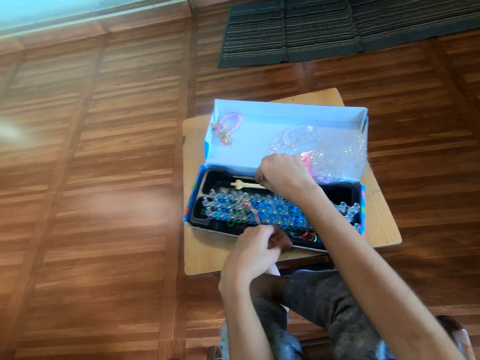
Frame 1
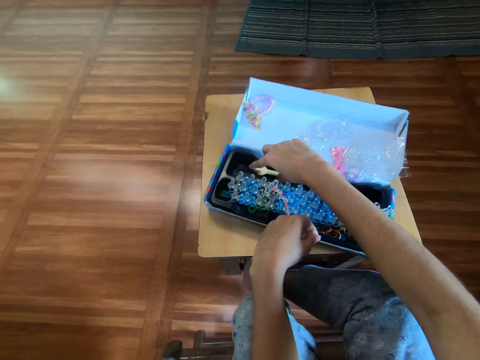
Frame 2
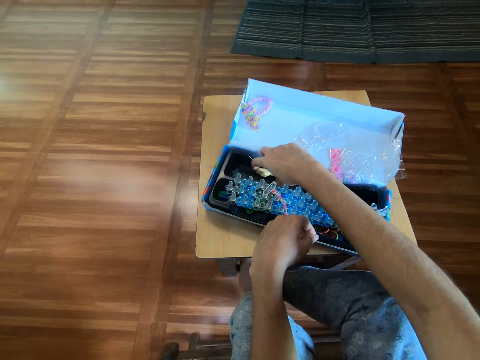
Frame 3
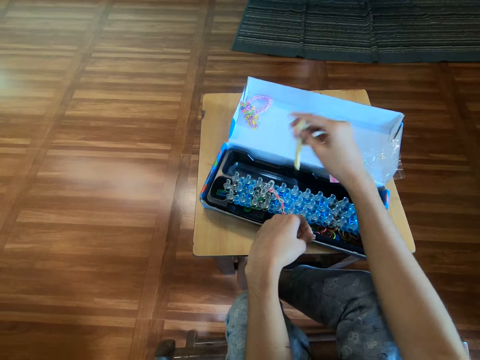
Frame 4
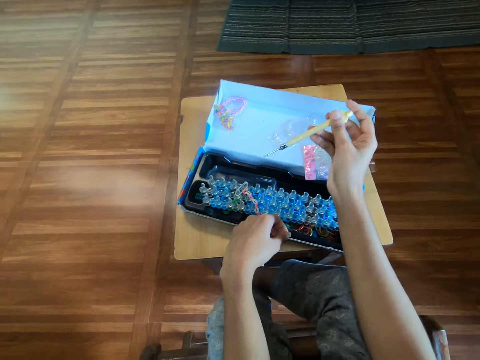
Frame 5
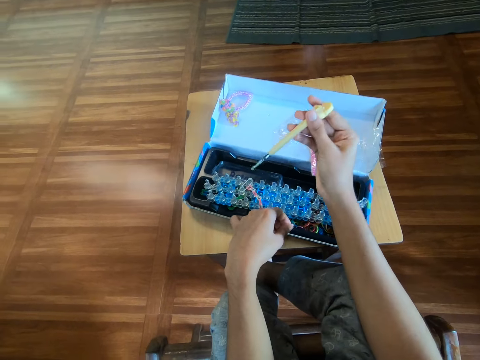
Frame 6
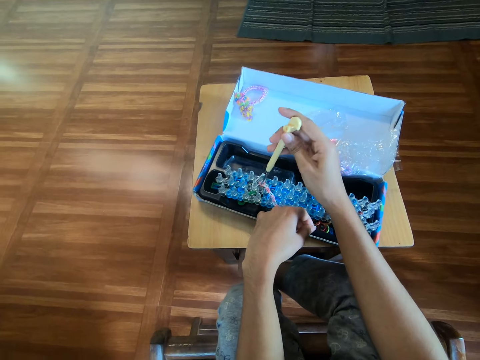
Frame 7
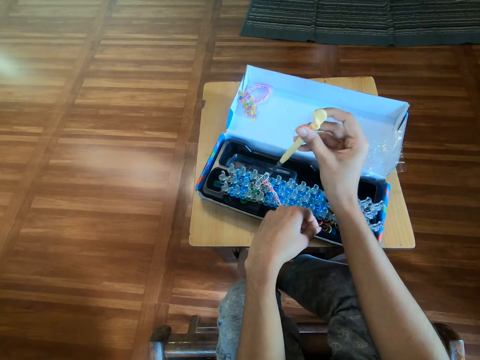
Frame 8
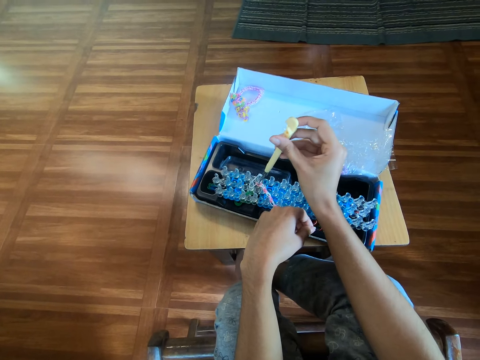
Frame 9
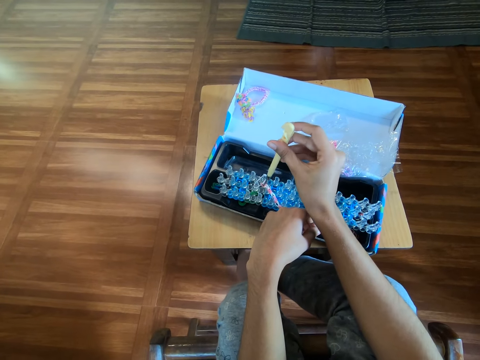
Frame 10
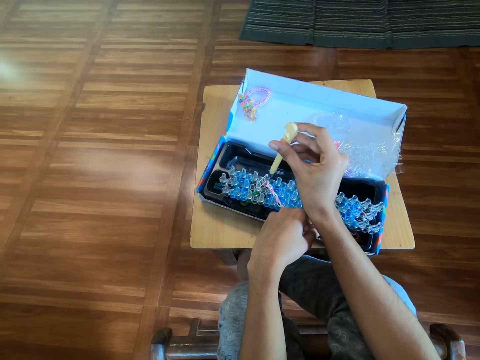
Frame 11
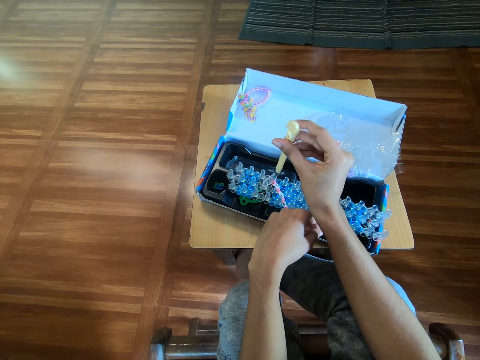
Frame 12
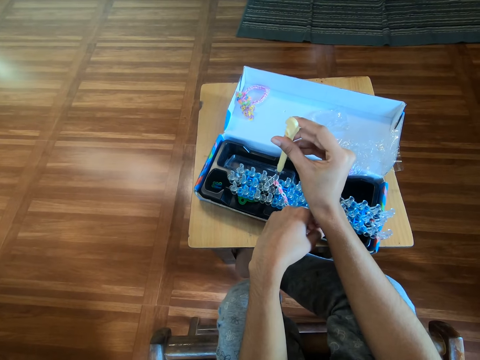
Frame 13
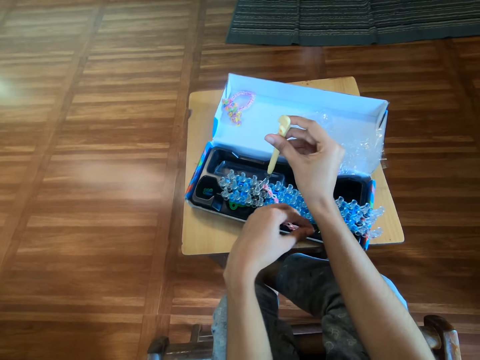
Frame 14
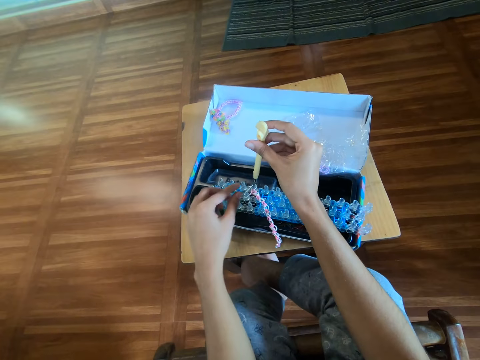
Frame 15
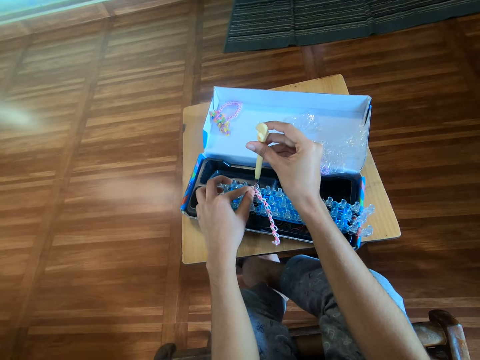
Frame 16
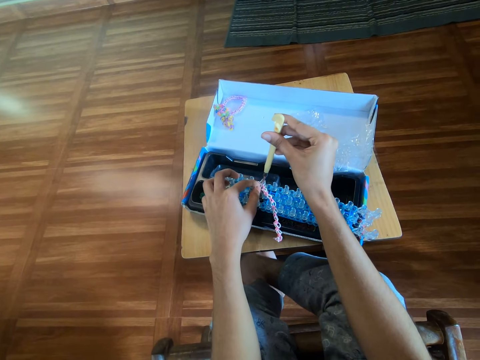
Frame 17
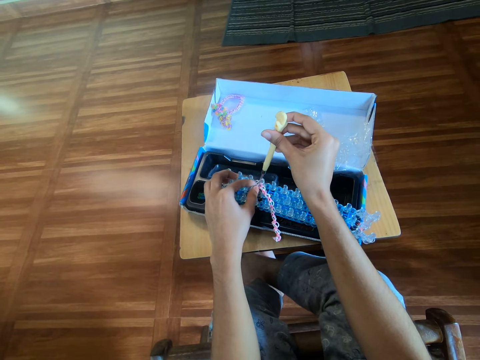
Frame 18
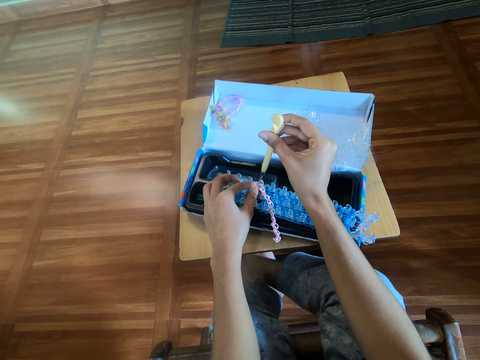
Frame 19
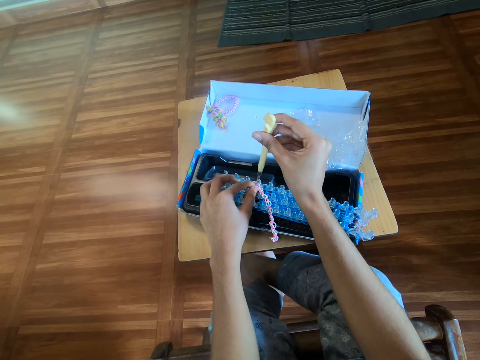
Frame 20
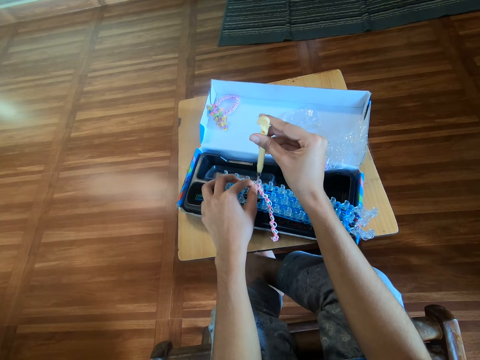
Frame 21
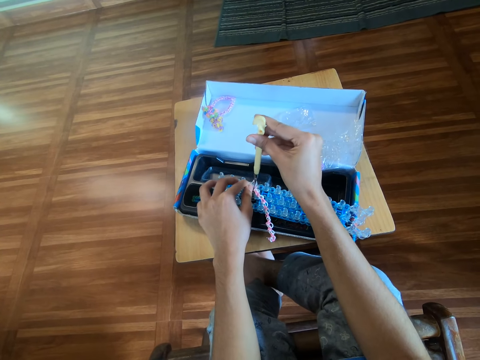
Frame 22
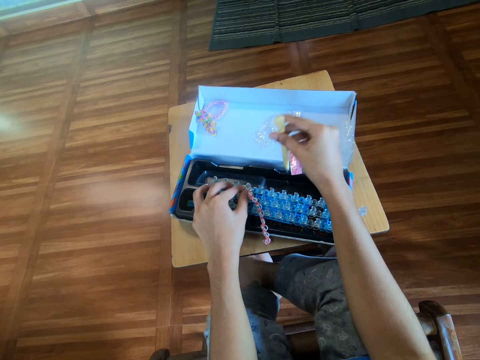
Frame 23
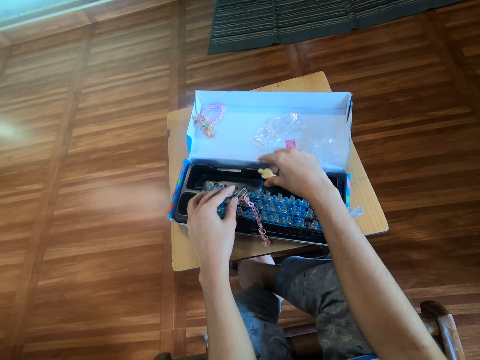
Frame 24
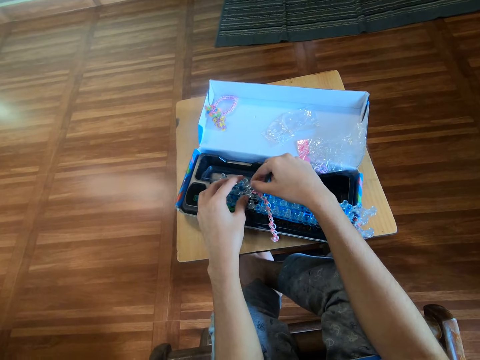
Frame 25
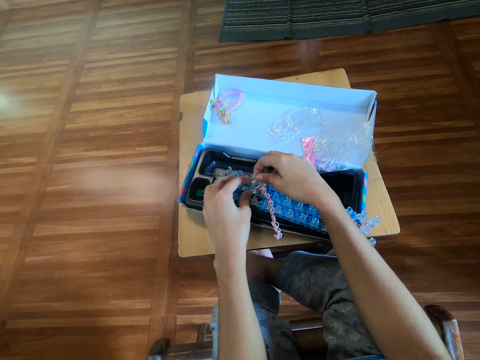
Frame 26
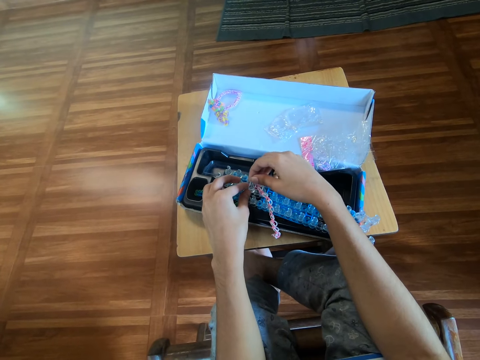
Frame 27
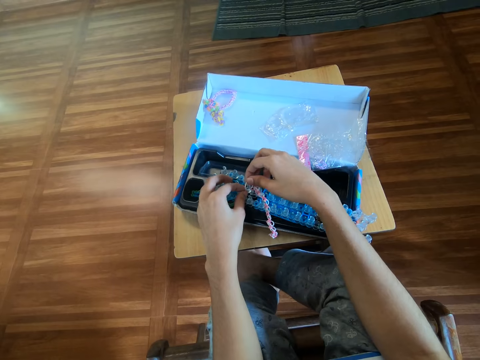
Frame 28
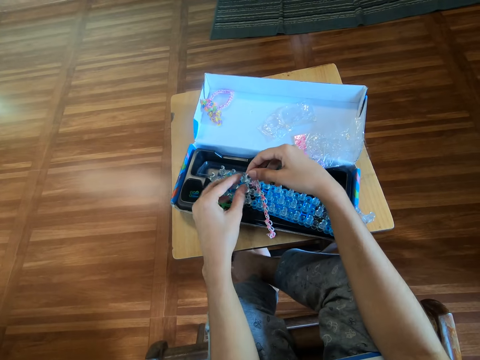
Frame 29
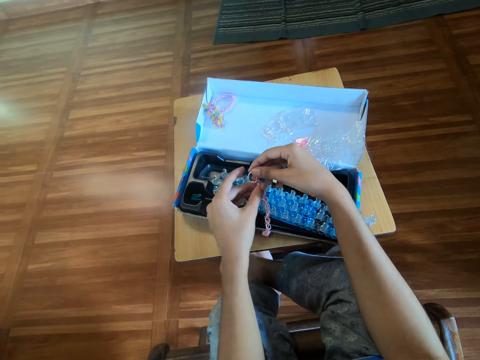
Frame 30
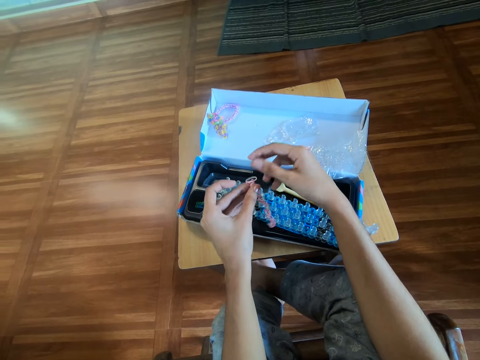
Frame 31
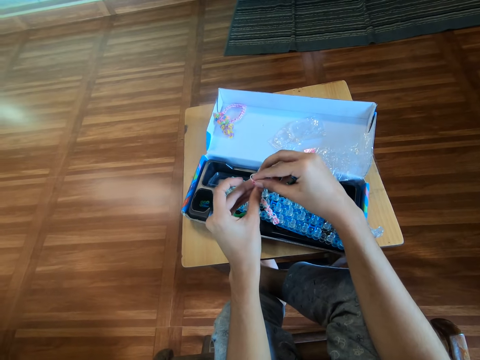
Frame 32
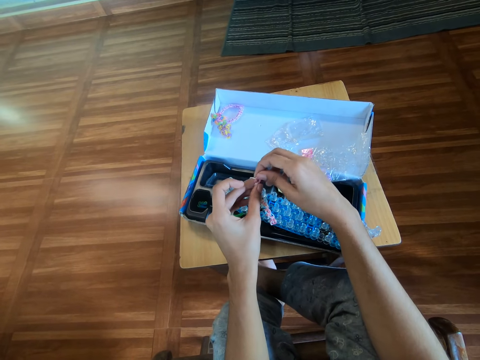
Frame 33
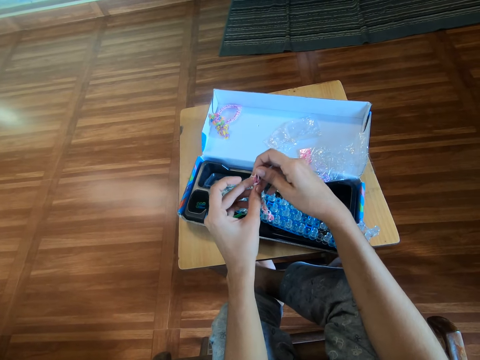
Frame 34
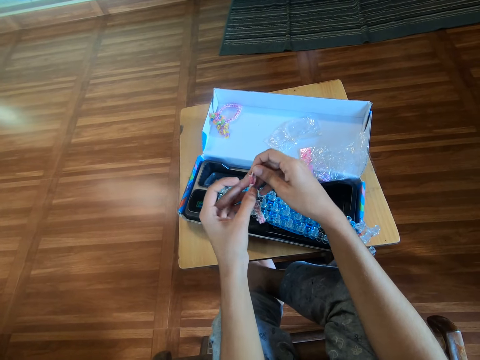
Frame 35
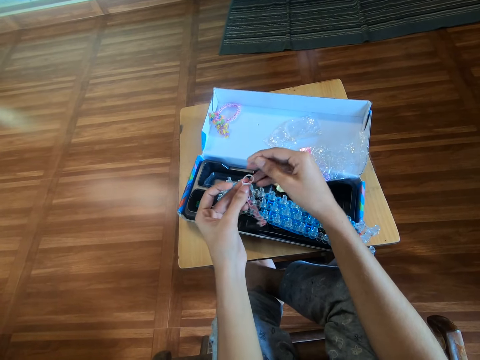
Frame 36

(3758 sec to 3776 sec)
The camera wearer picks up a hook or crochet grip from the pack with the right hand. They hook the hook to the rubber on the loom with the right hand. They put the crochet grip on the loom board. They drop the clip part of the bracelet with the left hand and hold down the rubber with the left hand. They remove the hook from the rubber with the right hand. They drop the hook in the pack with the right hand. They remove the rubber from the loom with the right hand. They move the bracelet to the left hand. They pull a rubber from the bracelet with the right hand.

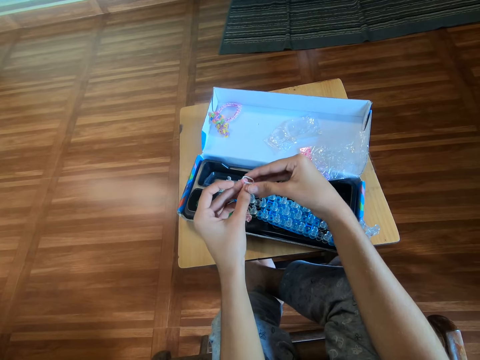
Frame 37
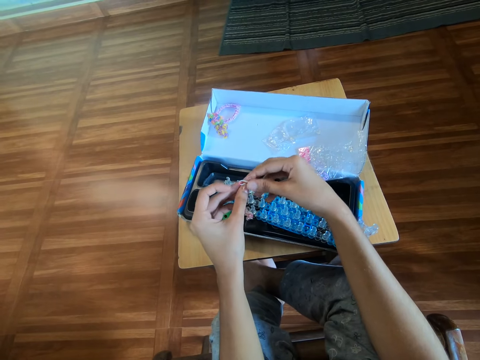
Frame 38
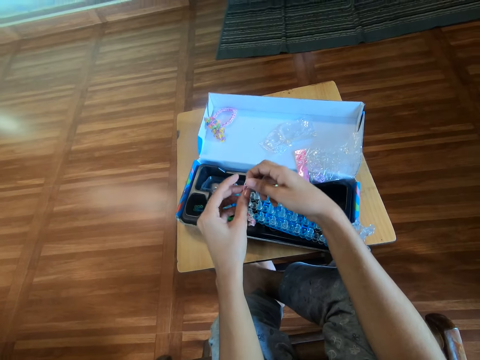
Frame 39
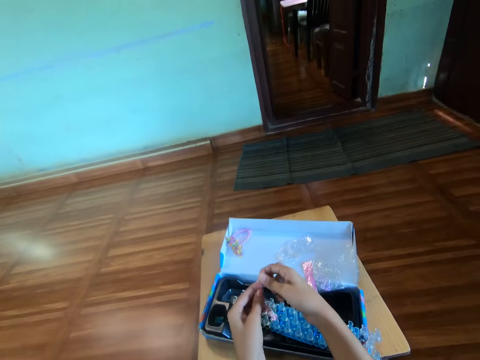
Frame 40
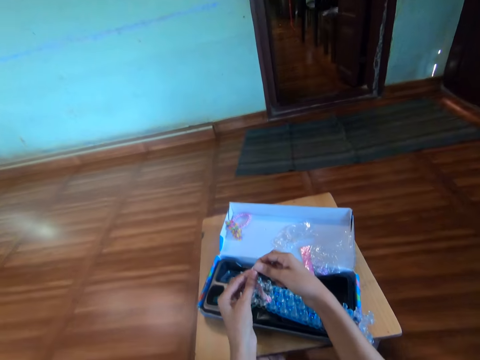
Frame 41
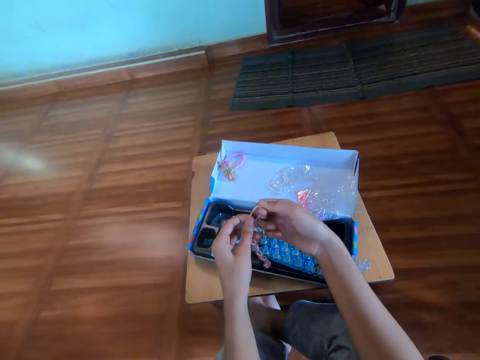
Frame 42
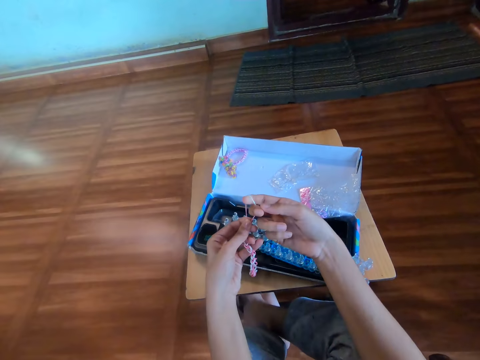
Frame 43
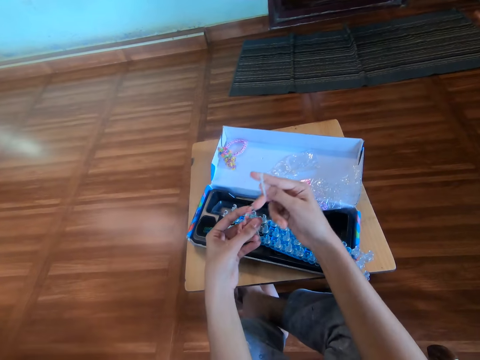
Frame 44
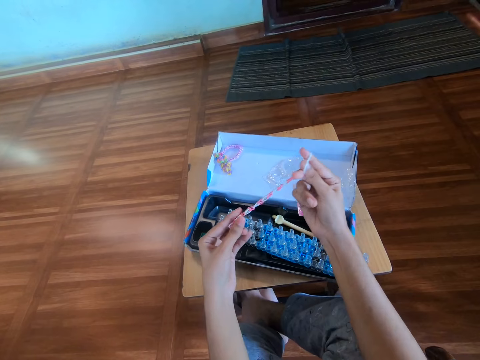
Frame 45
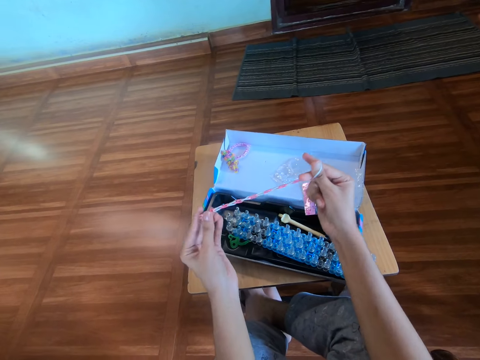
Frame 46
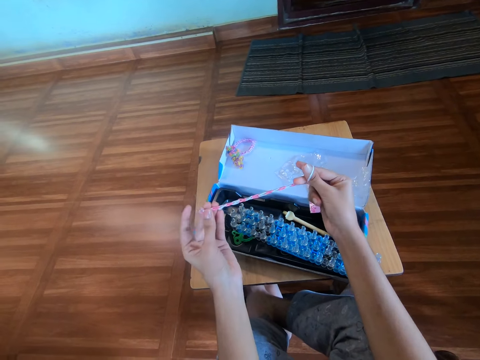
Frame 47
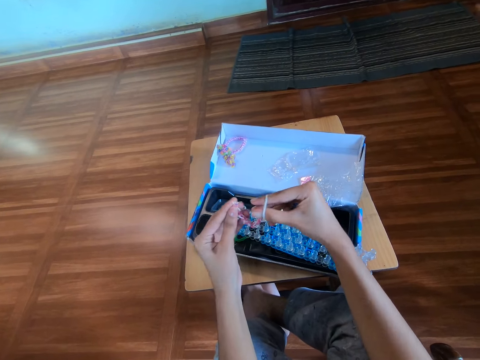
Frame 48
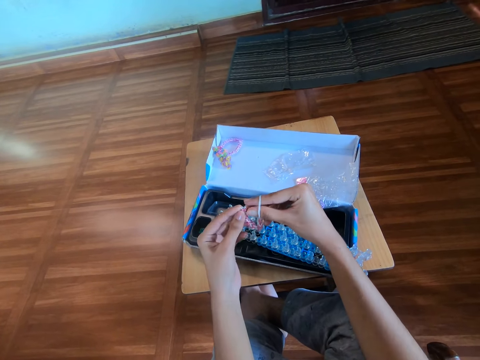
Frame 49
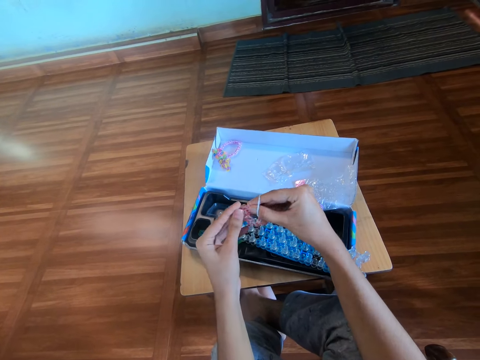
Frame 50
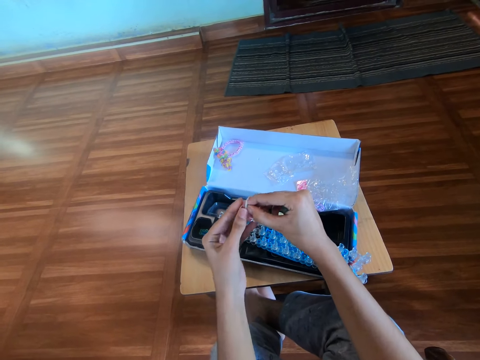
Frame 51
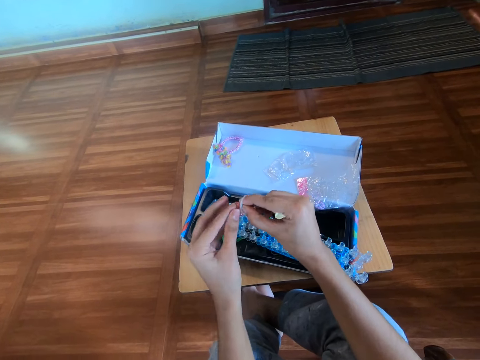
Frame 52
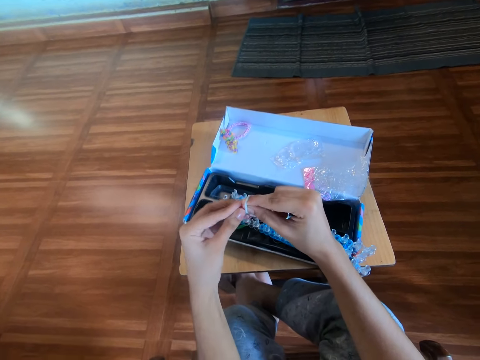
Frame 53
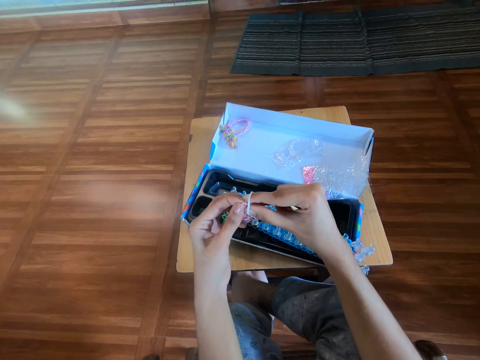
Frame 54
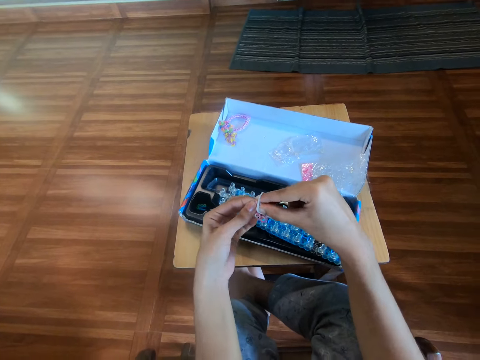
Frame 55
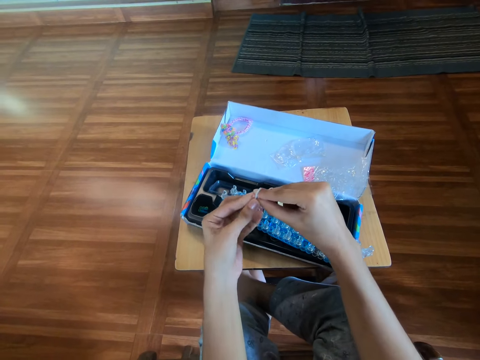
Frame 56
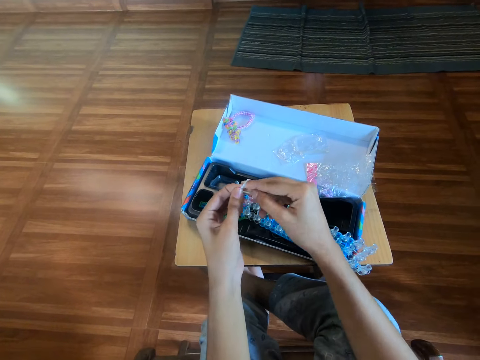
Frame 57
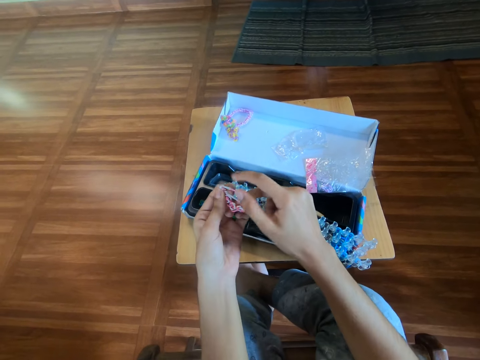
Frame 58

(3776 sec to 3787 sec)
The camera wearer stretches the bracelet with the right hand. They stretch a rubber band. They attach the clip to the other end of the bracelet with both hands. They interlock rubber bands.
